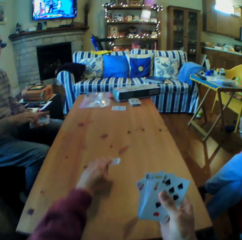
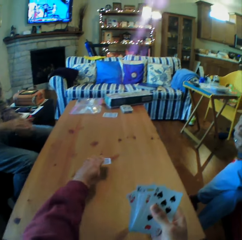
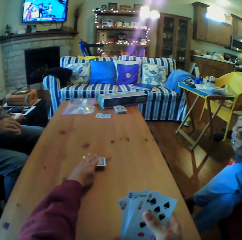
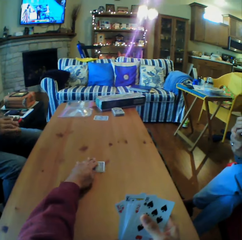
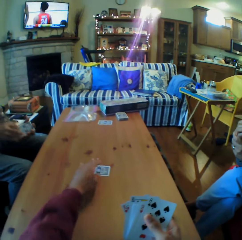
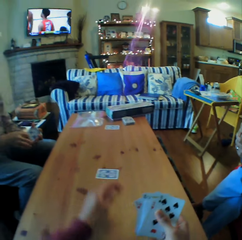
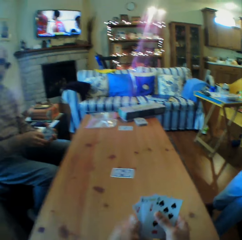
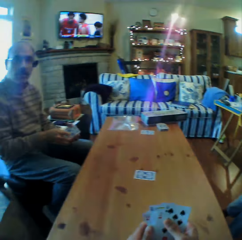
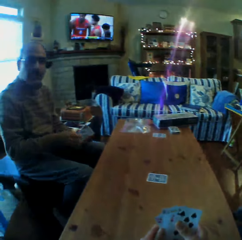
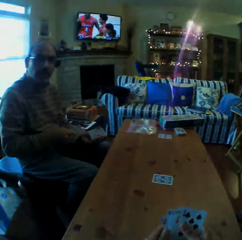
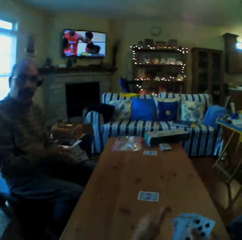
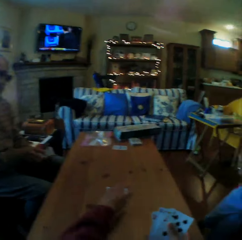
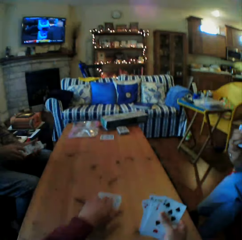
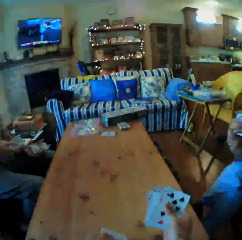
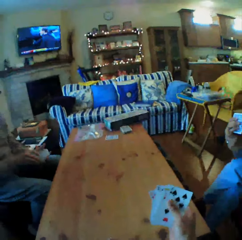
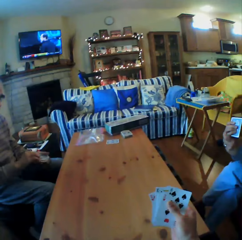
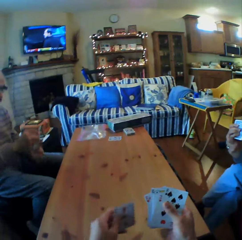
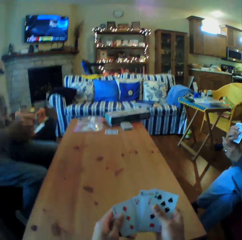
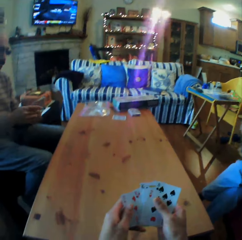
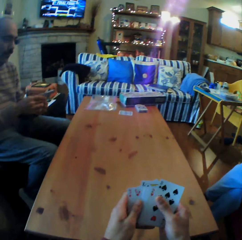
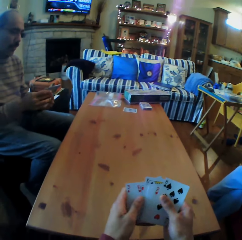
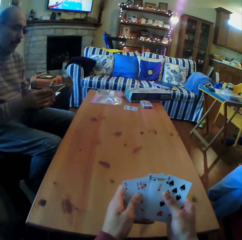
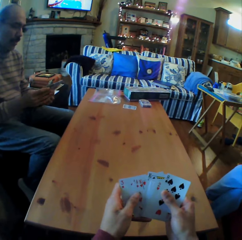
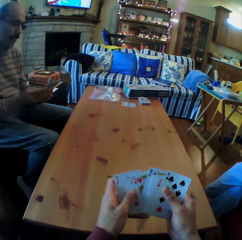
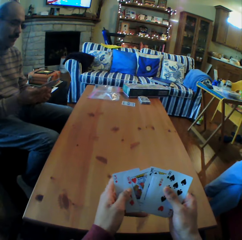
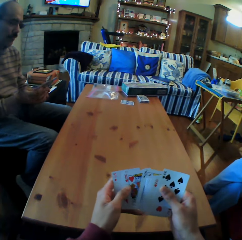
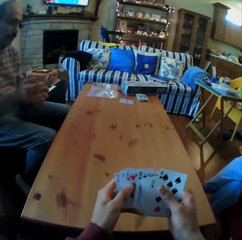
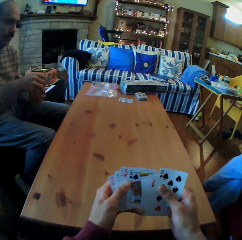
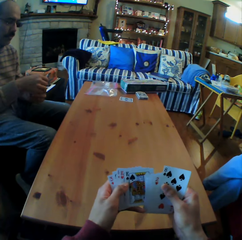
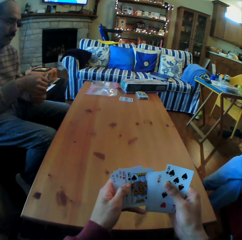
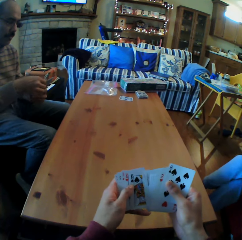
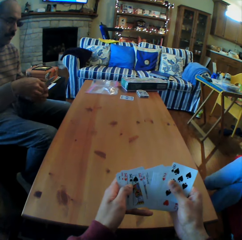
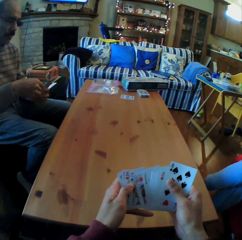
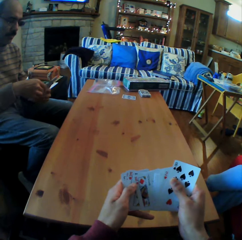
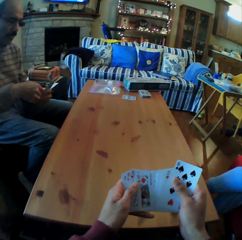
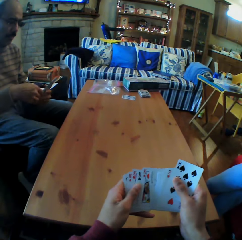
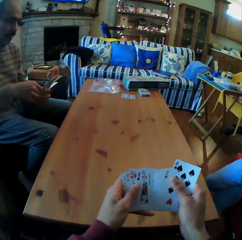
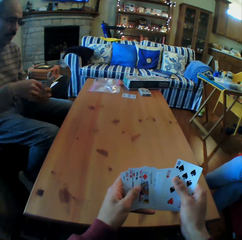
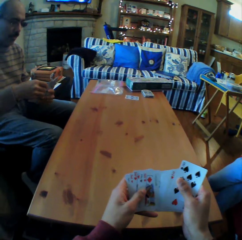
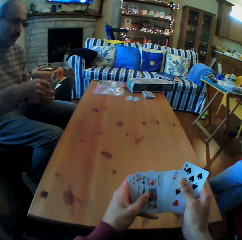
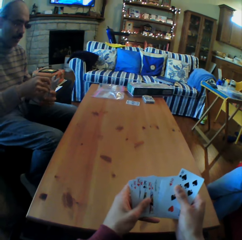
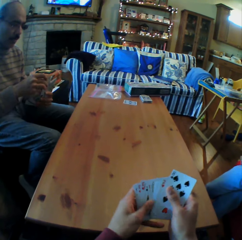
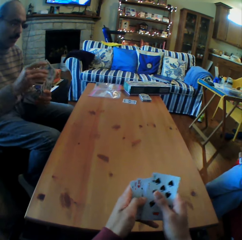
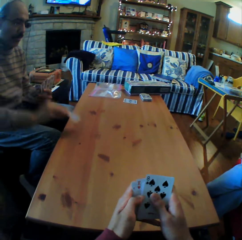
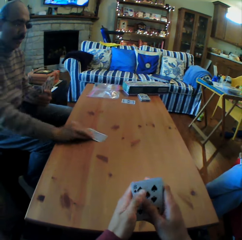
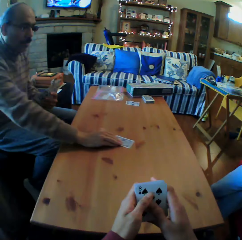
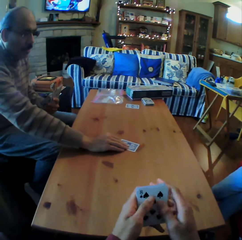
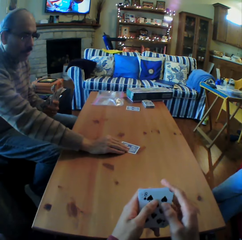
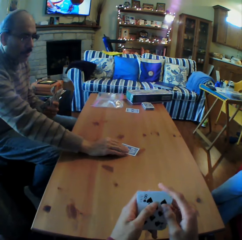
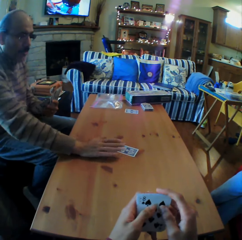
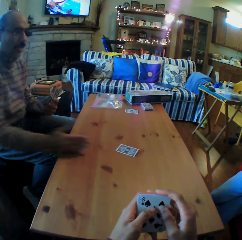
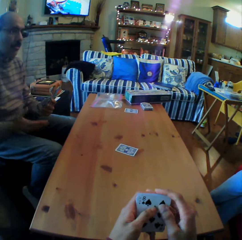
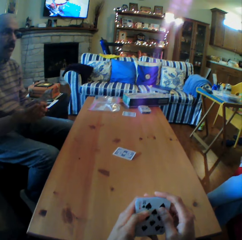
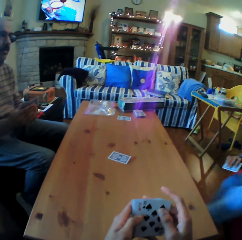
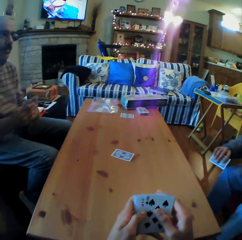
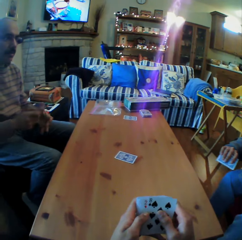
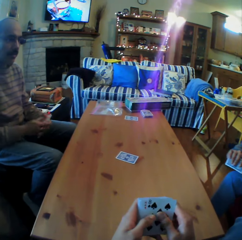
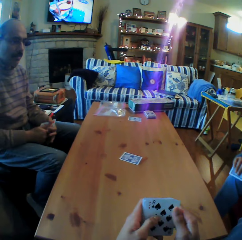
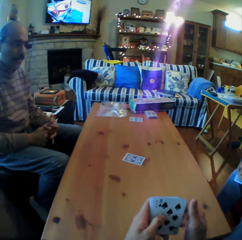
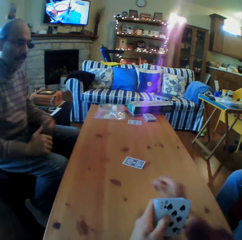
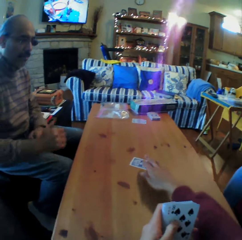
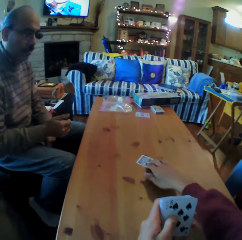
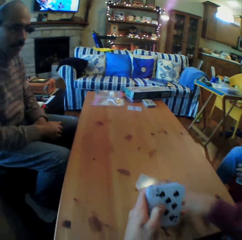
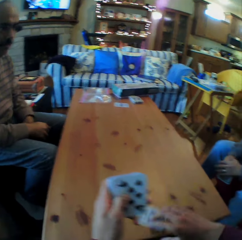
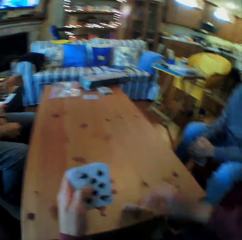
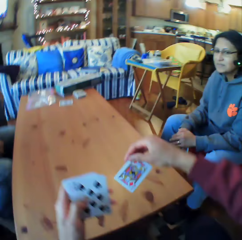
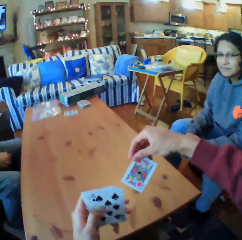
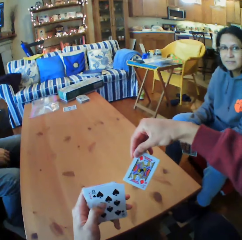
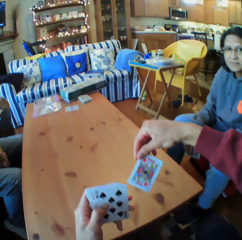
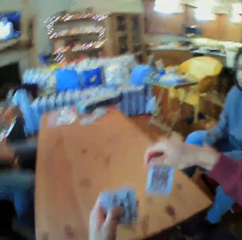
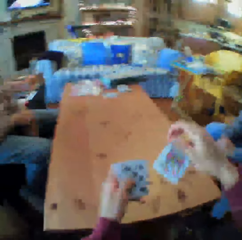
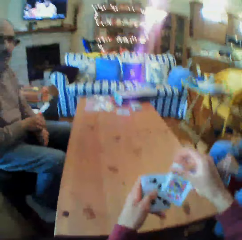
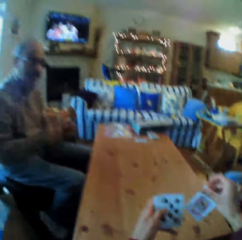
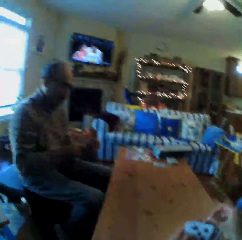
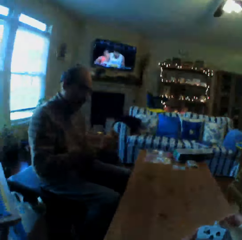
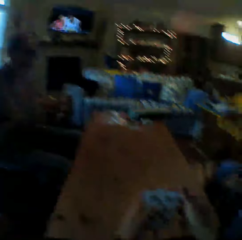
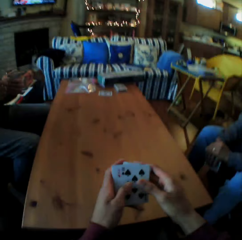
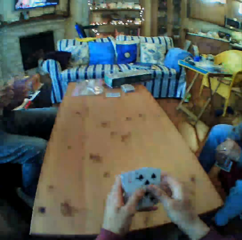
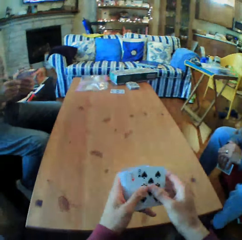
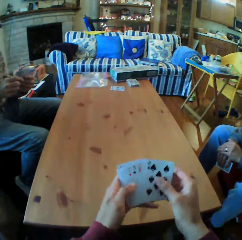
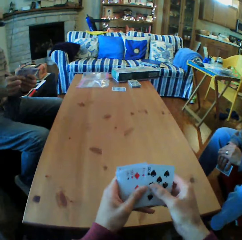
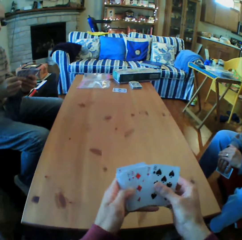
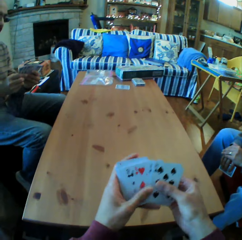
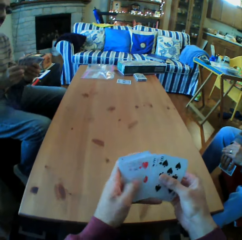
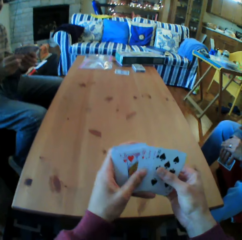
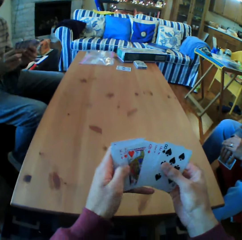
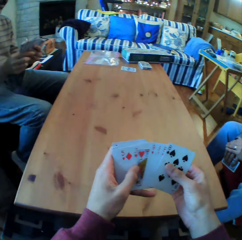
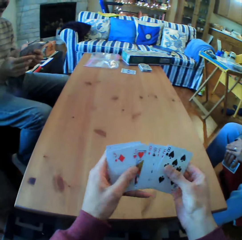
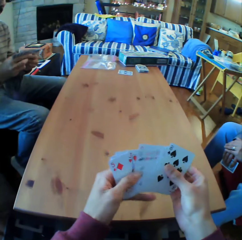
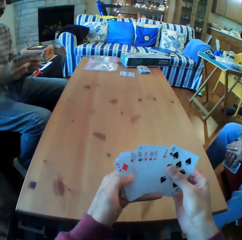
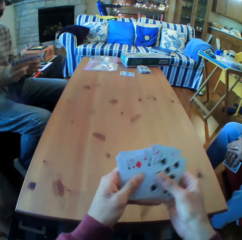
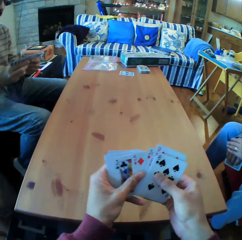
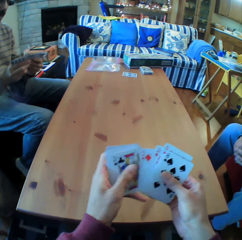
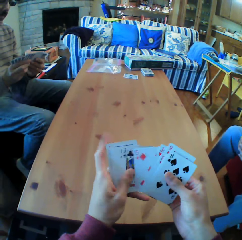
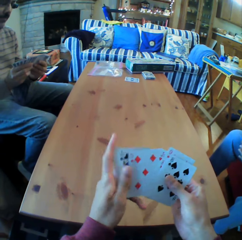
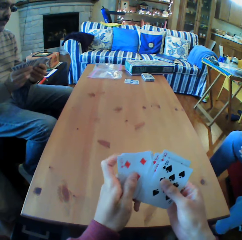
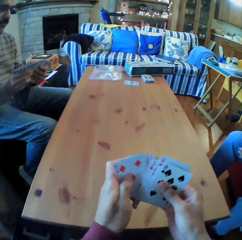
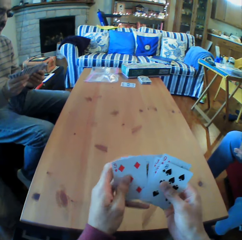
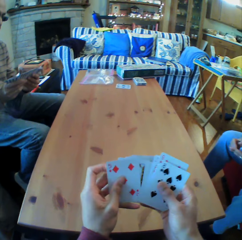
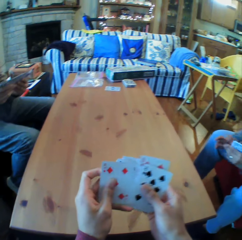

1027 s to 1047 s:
The camera wearer puts the card on the table. They converse with a man. They look at the cards. They put the cards on the table. They pick up the card from the table. They look at the card. They move the cards on the table.

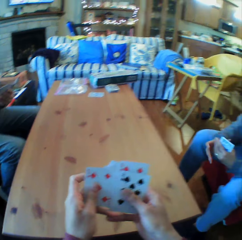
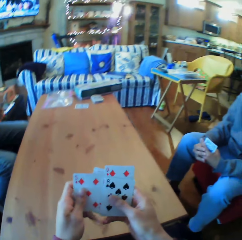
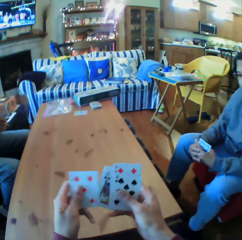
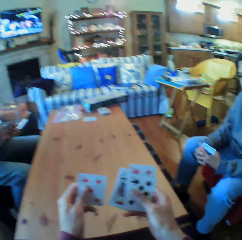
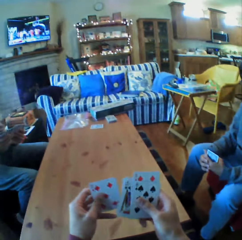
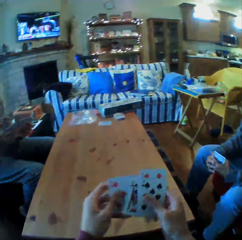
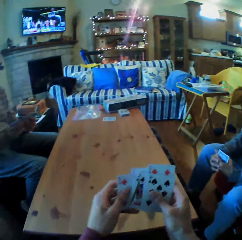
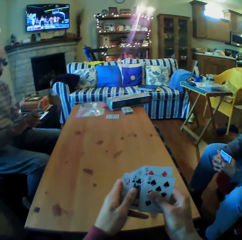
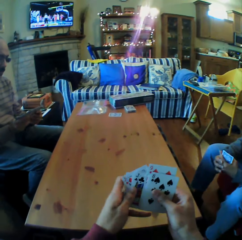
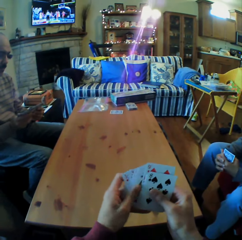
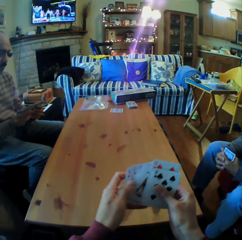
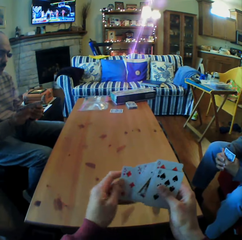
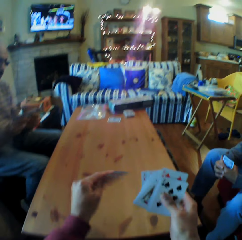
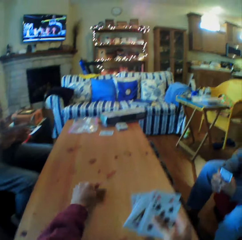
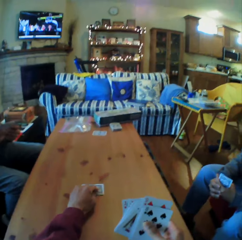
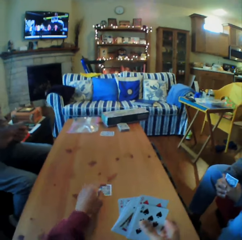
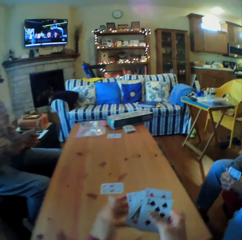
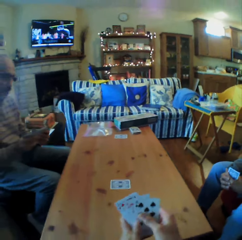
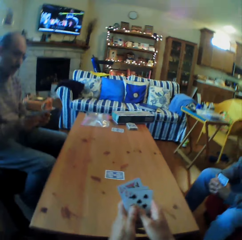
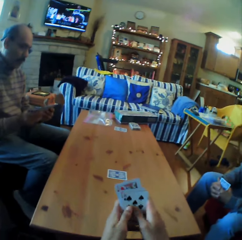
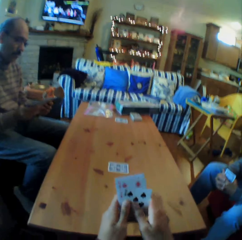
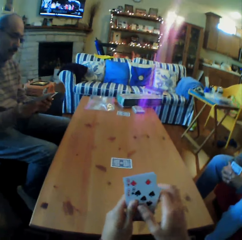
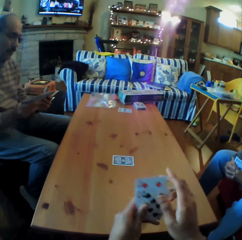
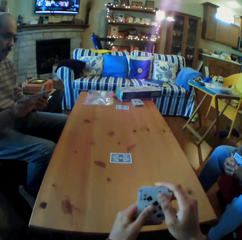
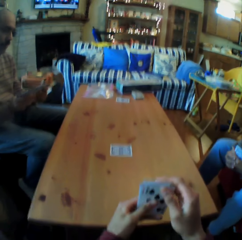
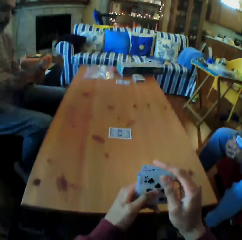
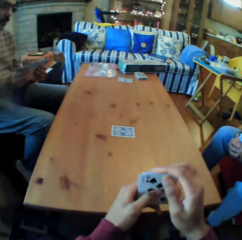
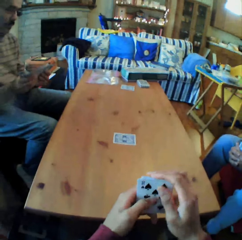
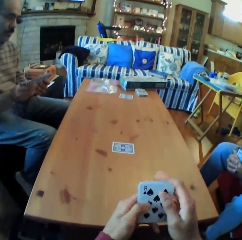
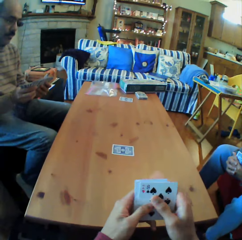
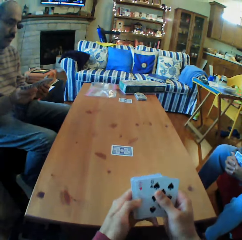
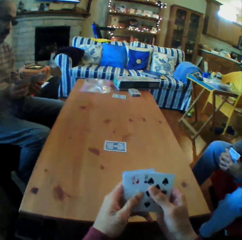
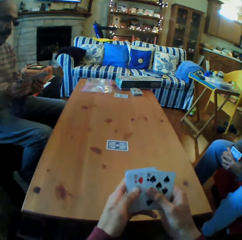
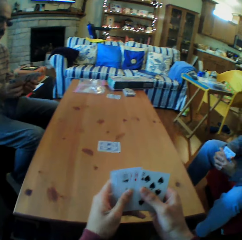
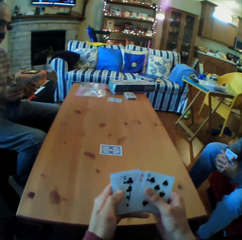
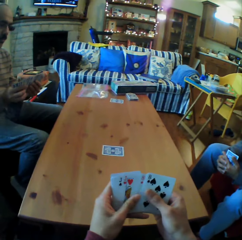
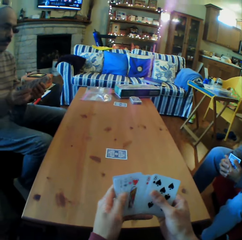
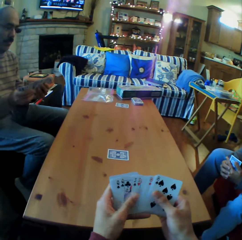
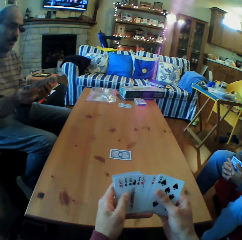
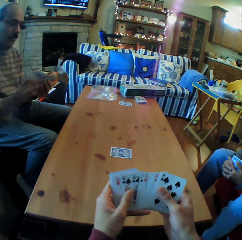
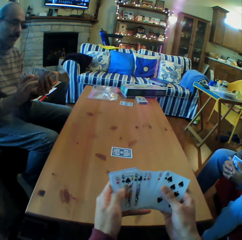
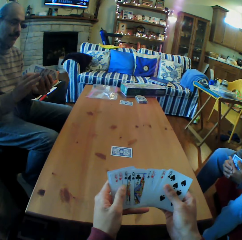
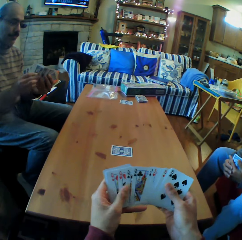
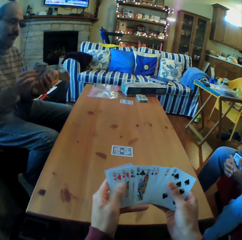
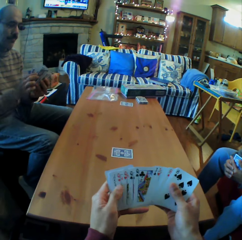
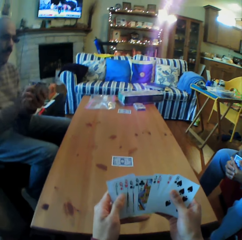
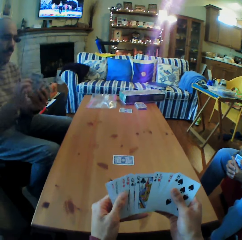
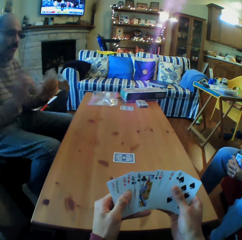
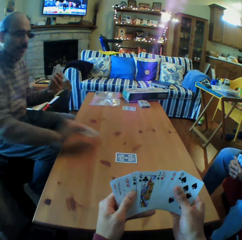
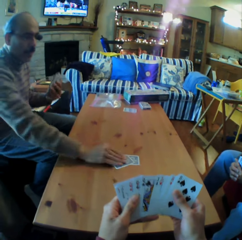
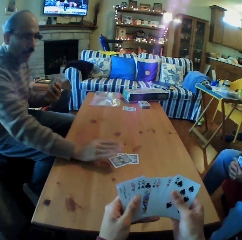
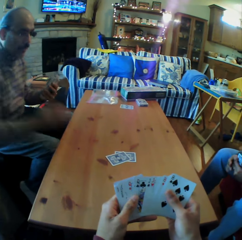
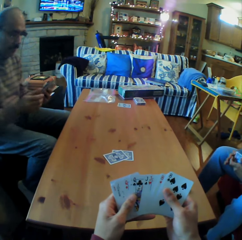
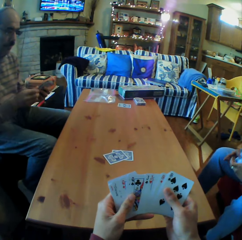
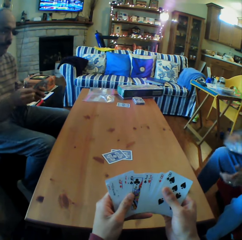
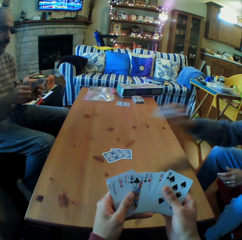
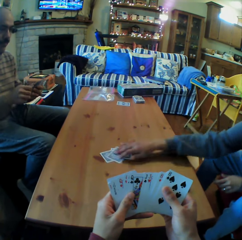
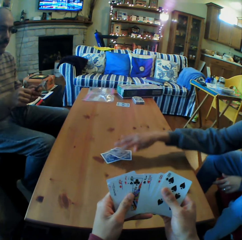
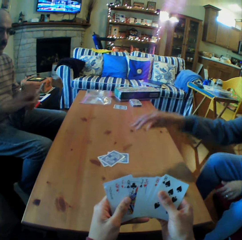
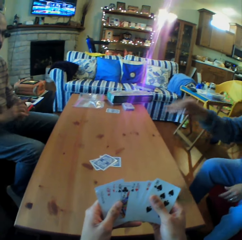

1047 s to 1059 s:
The camera wearer puts the cards on the table. They move the cards. A man puts the cards on the table. A woman puts the cards on the table.
